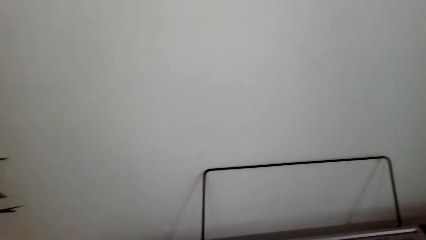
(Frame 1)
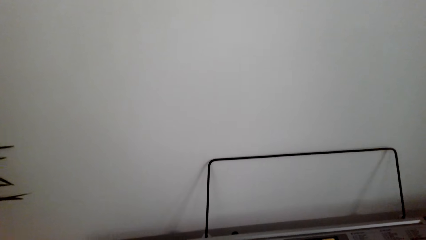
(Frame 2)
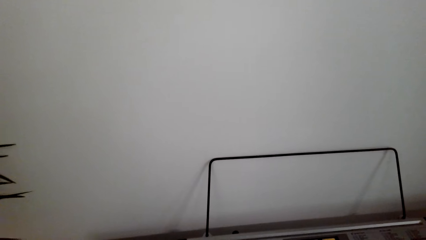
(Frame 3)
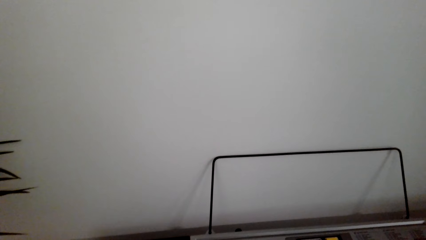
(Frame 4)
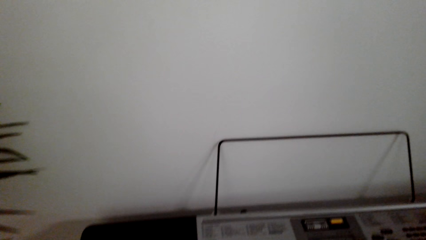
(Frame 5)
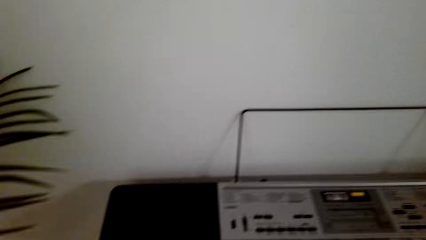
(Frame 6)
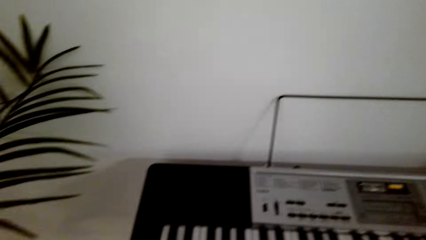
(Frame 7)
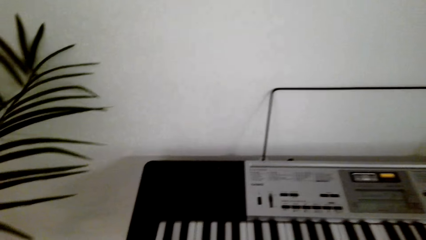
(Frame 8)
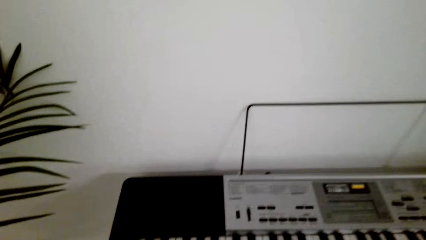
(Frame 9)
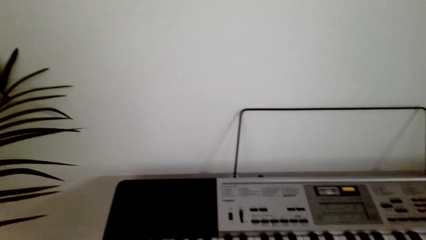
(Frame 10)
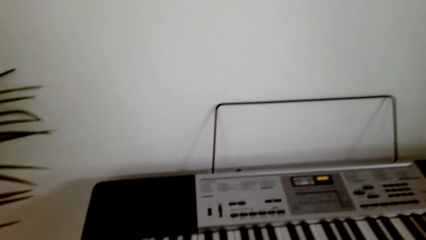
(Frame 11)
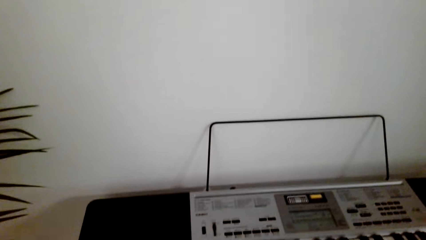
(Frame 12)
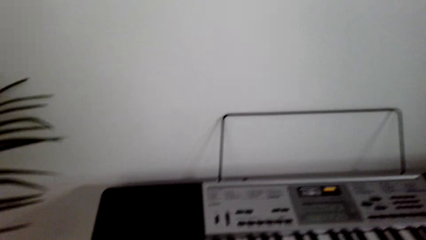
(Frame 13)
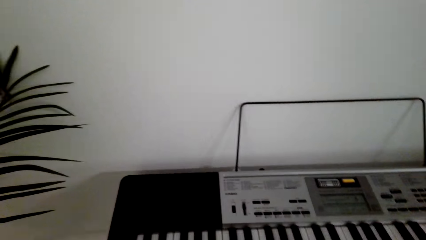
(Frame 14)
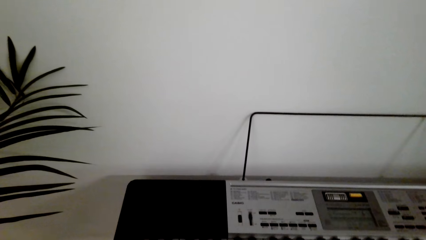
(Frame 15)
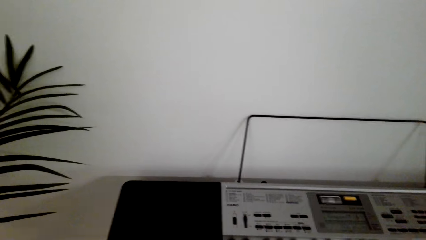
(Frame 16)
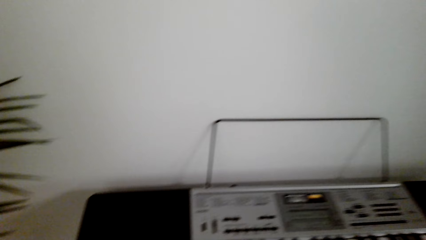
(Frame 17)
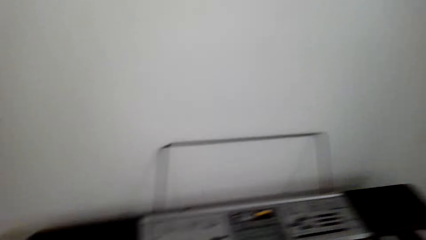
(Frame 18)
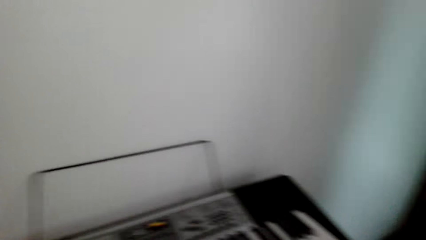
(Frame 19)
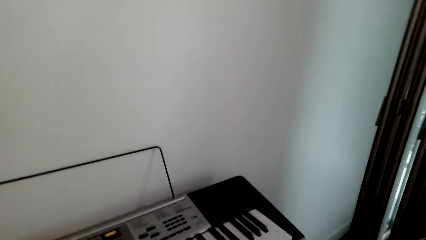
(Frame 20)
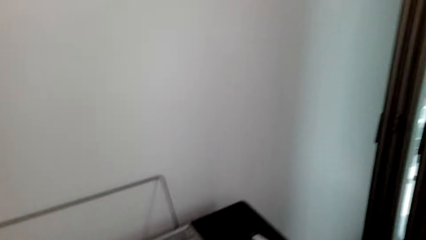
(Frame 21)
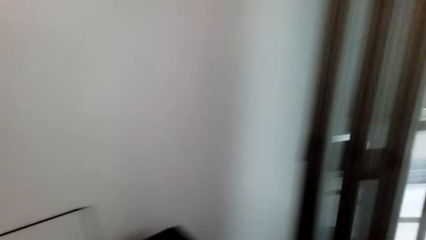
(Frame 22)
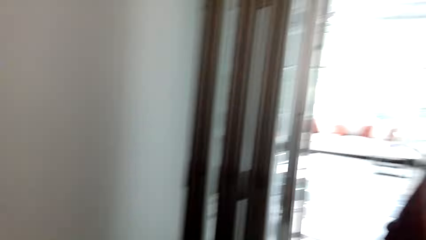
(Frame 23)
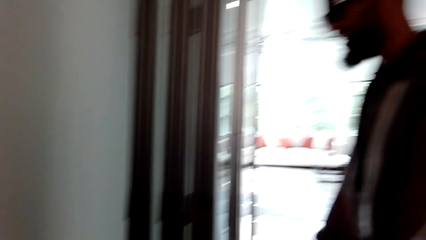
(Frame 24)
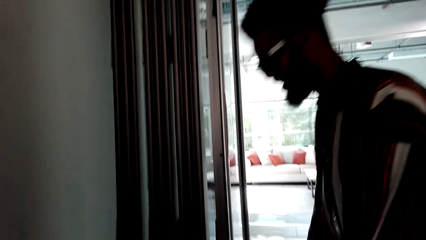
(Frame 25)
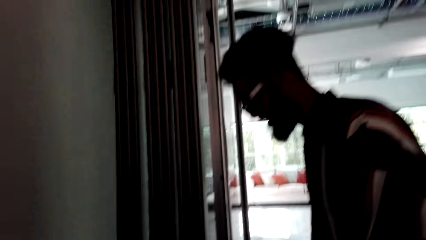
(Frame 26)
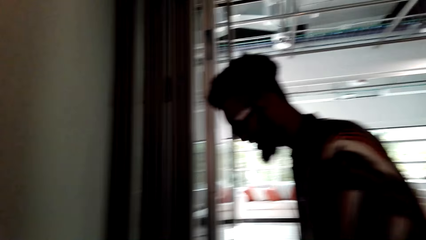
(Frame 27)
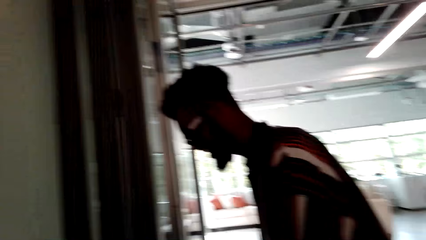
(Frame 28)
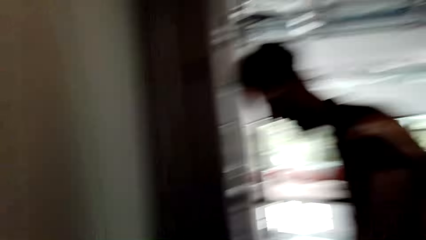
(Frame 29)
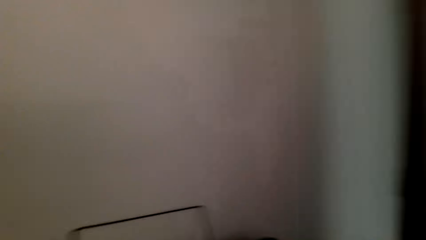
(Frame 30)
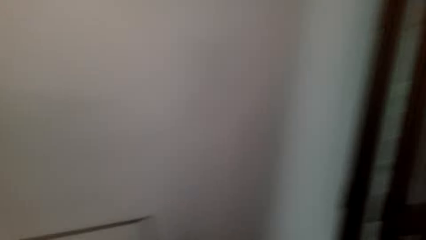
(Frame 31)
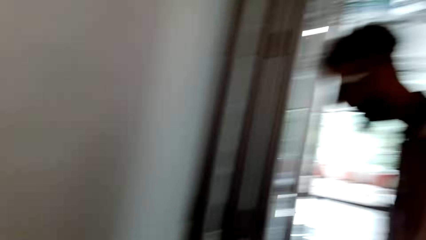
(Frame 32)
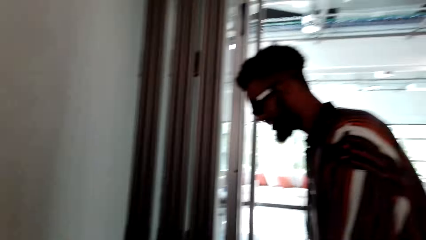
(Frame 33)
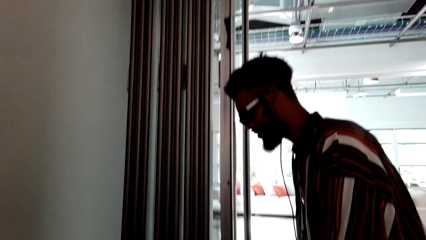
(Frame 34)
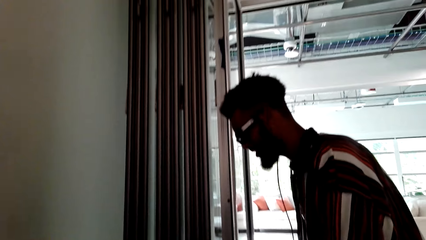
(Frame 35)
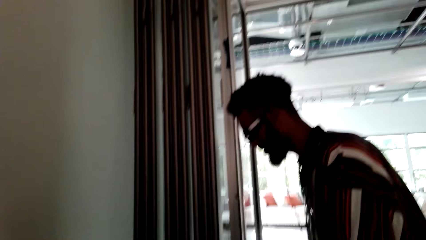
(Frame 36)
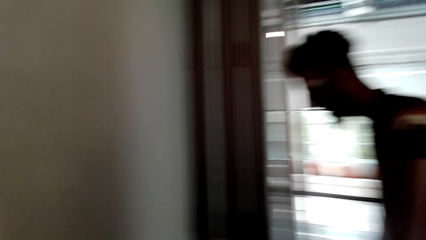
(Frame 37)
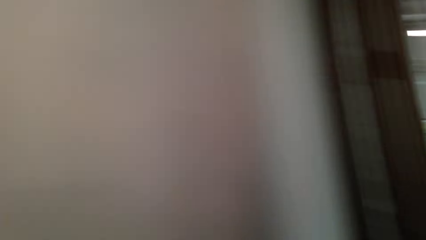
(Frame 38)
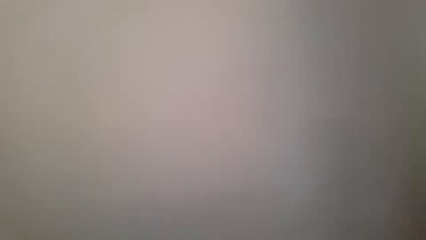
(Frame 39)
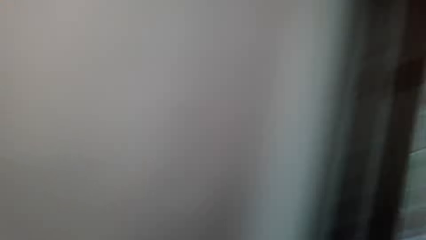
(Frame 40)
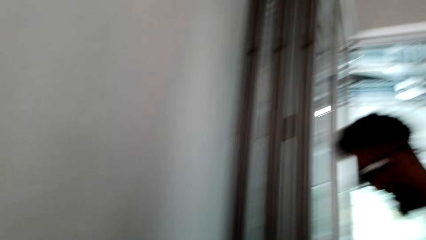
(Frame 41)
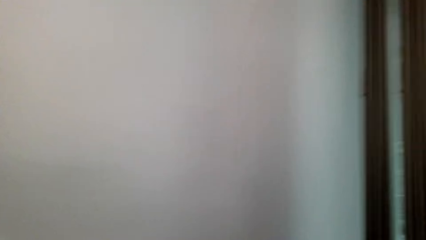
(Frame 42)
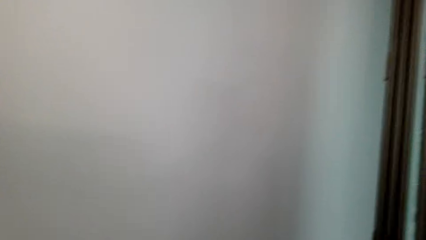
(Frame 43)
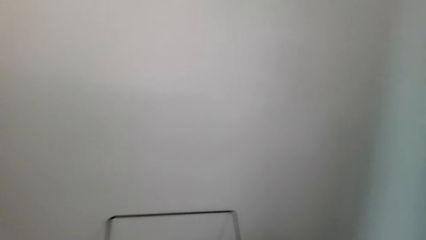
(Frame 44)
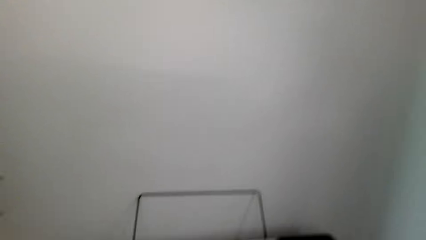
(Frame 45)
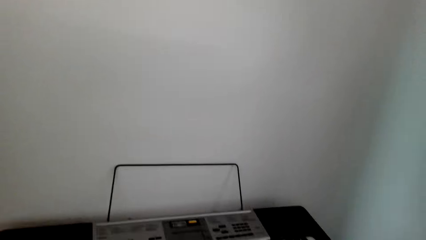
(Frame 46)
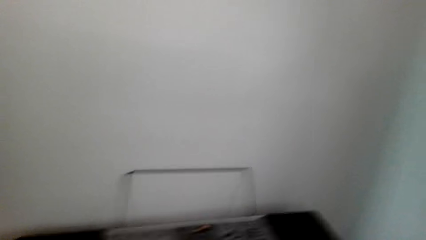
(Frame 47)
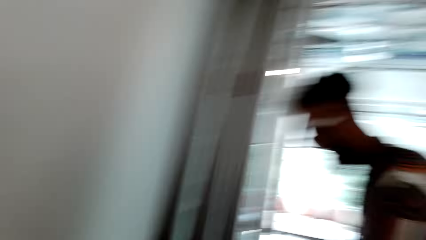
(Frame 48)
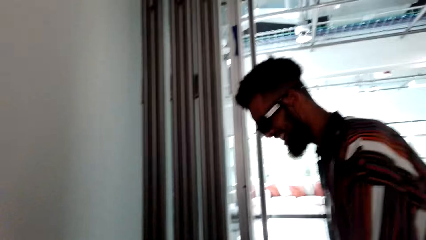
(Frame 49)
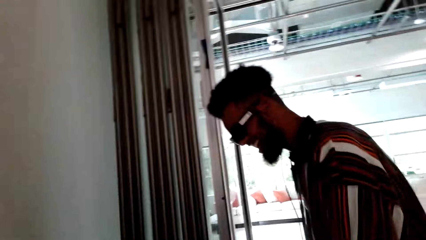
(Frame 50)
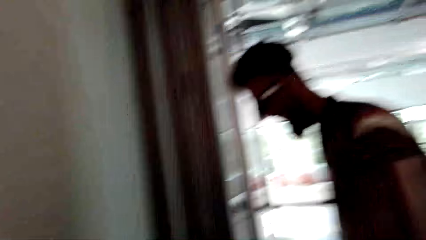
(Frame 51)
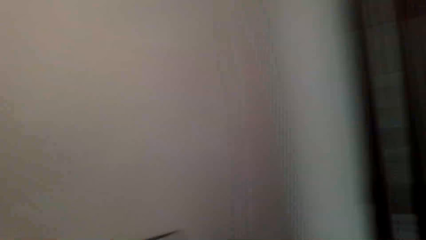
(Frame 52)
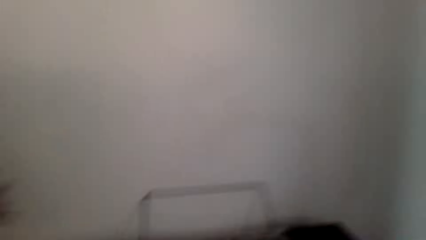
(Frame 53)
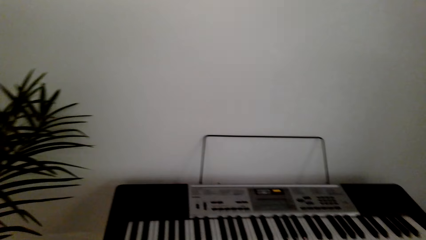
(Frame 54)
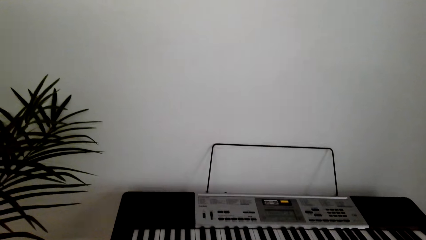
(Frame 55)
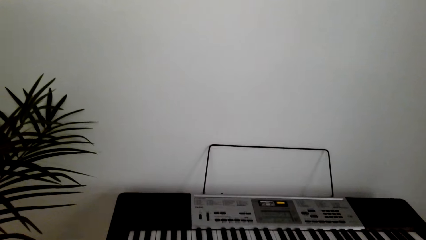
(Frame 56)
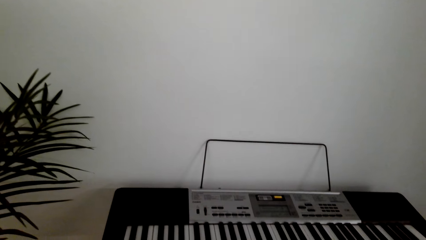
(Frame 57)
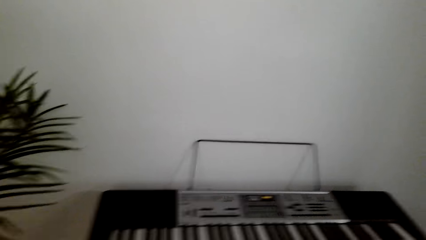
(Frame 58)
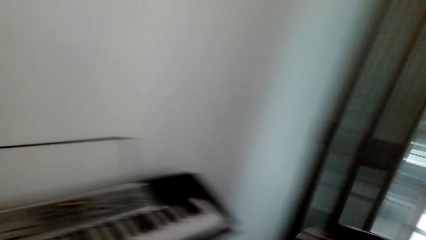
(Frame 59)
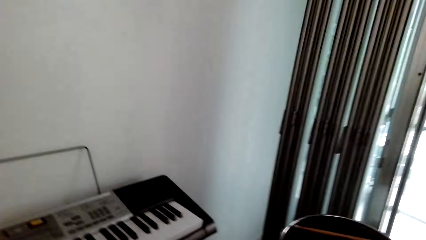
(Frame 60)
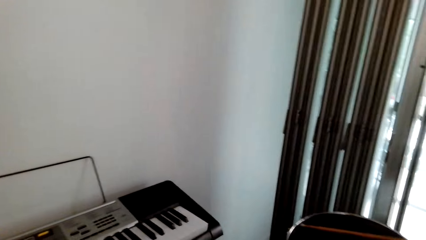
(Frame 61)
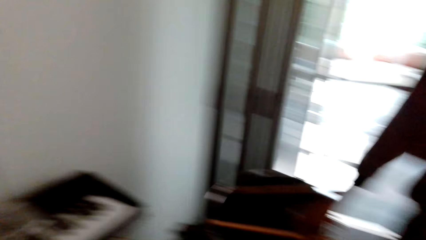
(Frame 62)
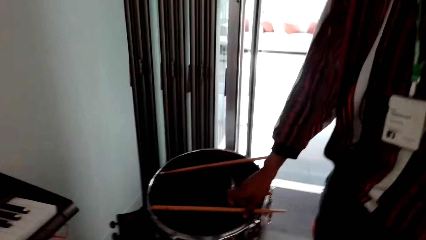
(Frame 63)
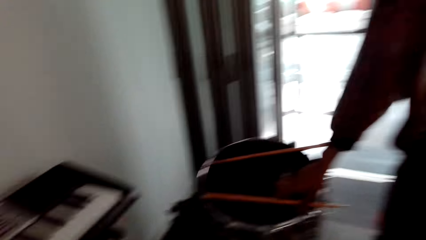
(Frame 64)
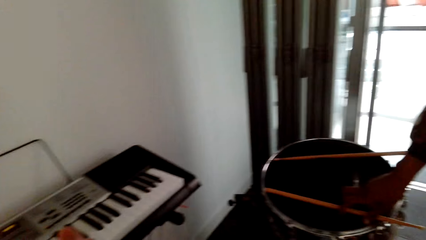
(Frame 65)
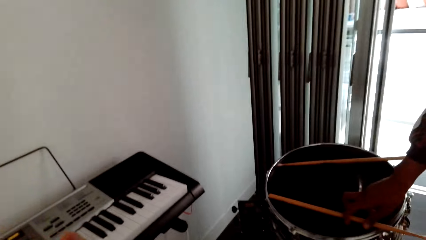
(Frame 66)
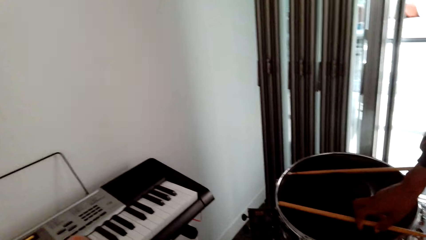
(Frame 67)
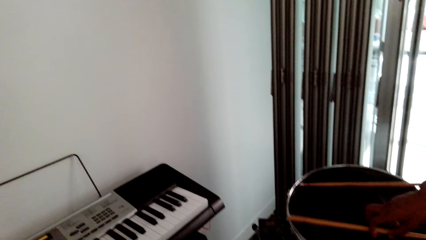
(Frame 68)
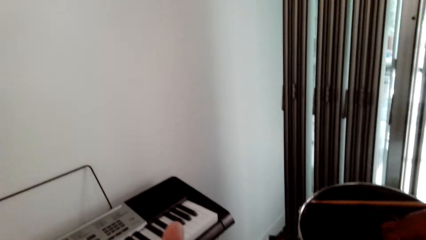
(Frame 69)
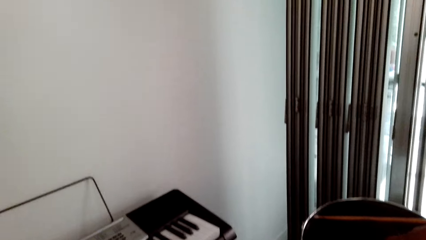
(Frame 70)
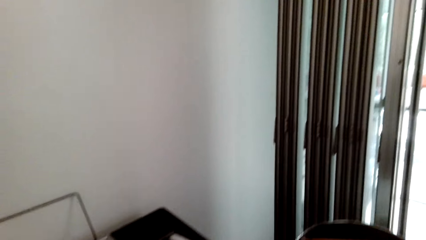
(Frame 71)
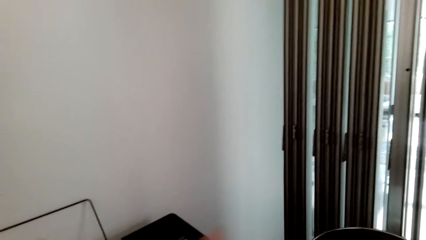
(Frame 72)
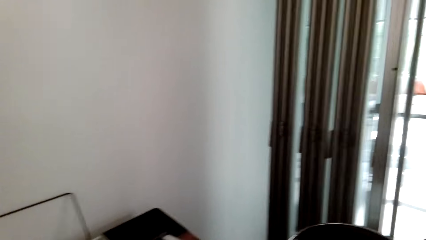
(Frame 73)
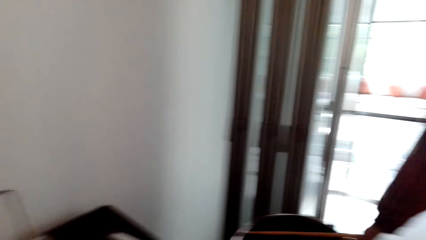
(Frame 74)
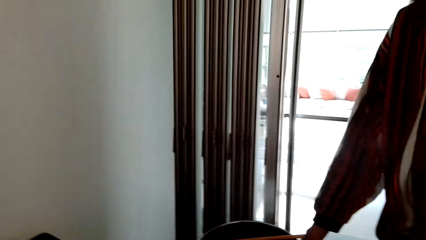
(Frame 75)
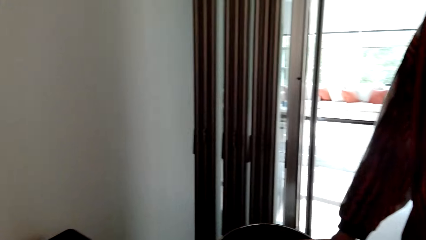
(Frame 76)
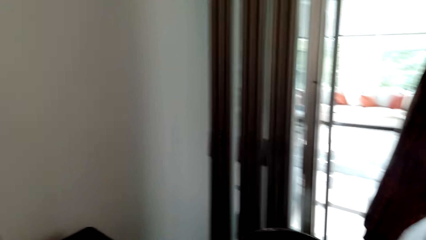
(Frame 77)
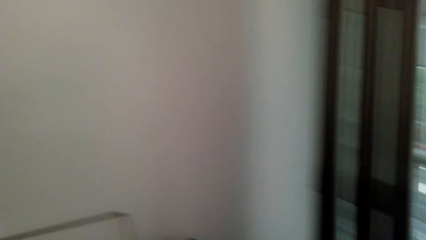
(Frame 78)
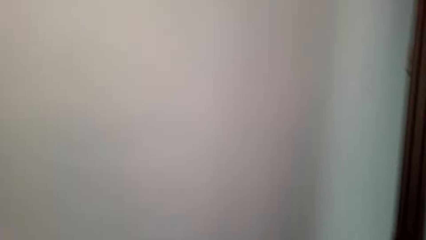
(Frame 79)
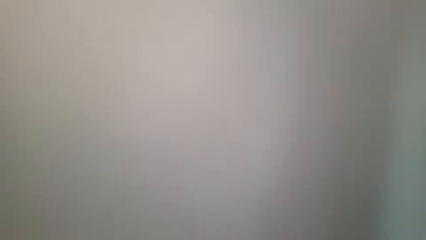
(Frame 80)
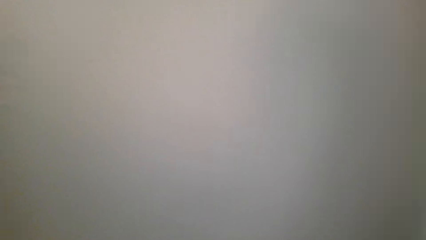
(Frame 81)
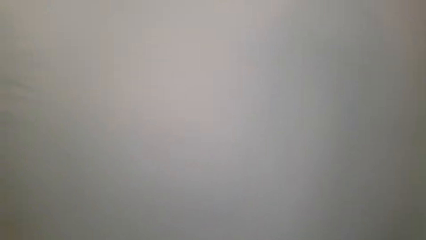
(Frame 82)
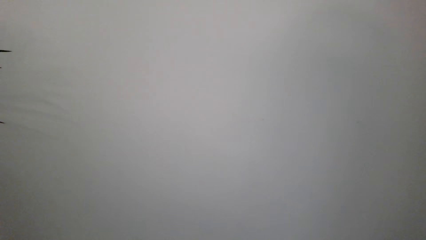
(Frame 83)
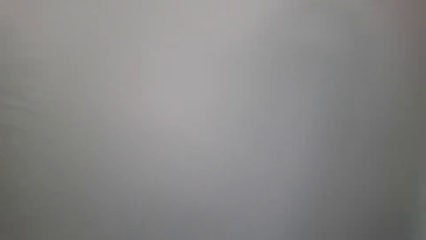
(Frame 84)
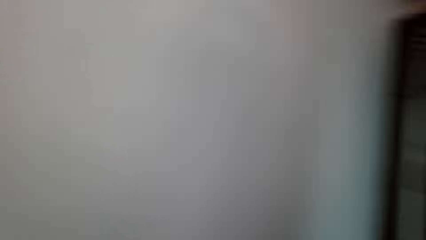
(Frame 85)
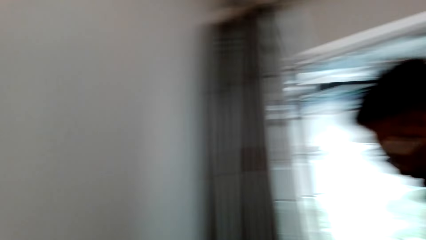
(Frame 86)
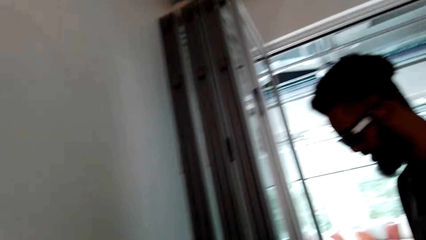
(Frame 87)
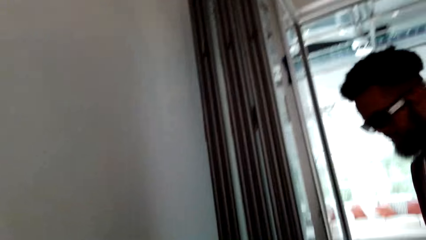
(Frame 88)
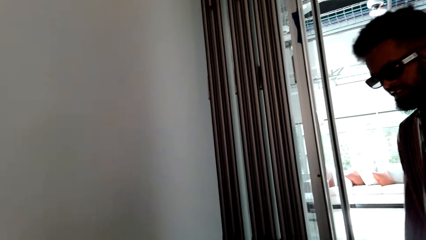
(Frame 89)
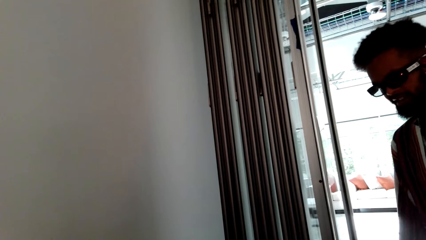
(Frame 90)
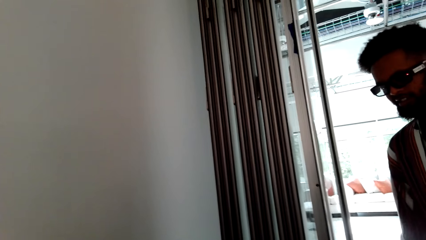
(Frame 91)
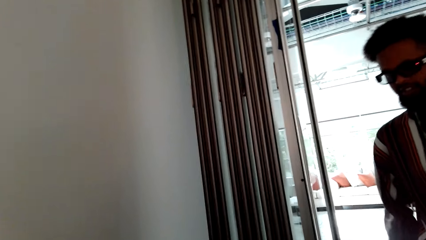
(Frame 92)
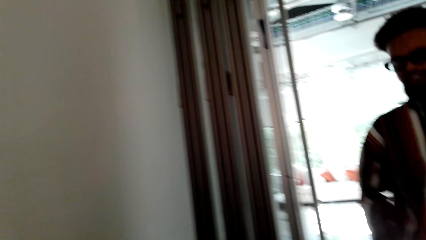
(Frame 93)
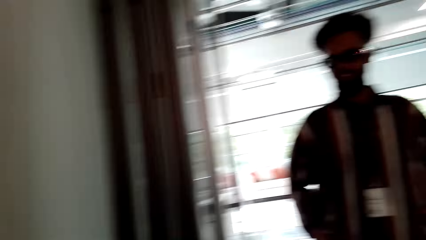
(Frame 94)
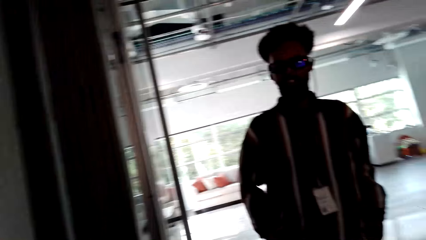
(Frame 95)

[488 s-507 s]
The camera wearer watches the background. A person touches the drum sticks.
